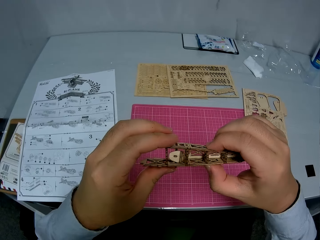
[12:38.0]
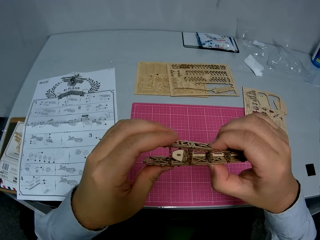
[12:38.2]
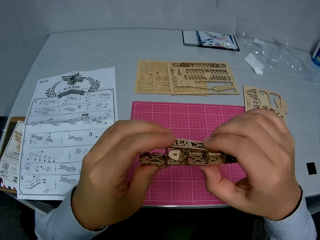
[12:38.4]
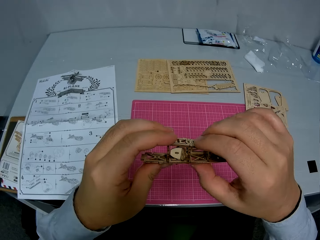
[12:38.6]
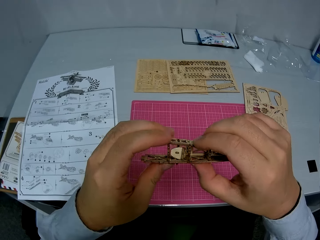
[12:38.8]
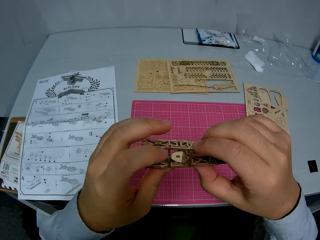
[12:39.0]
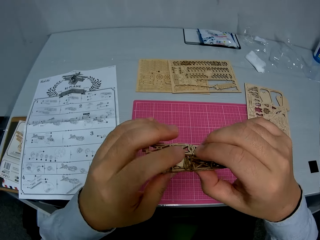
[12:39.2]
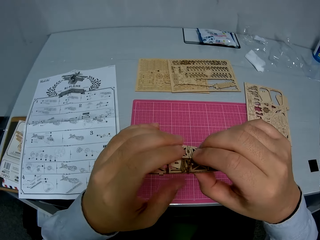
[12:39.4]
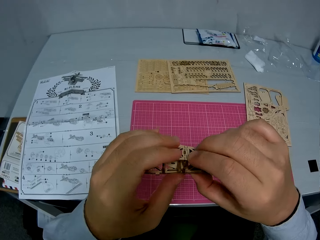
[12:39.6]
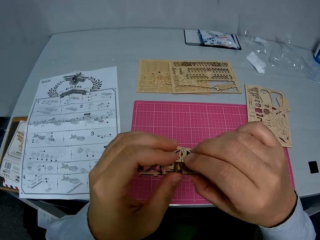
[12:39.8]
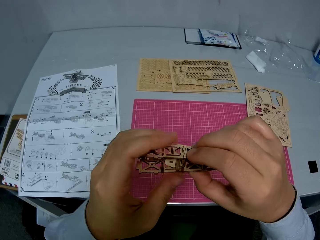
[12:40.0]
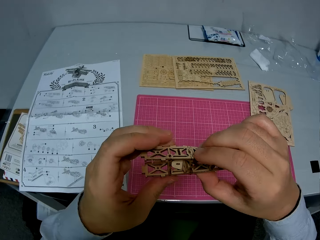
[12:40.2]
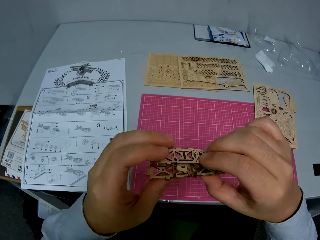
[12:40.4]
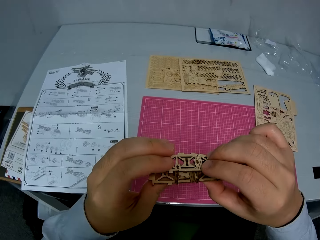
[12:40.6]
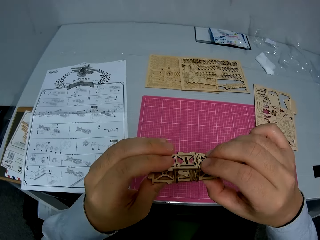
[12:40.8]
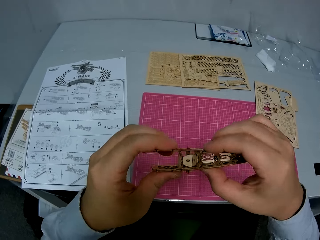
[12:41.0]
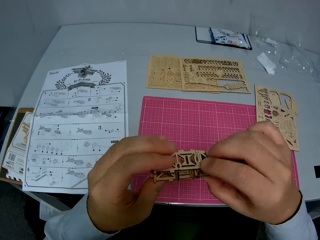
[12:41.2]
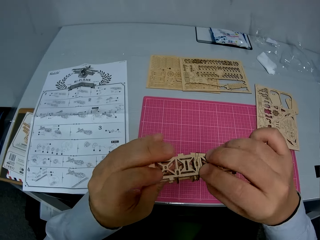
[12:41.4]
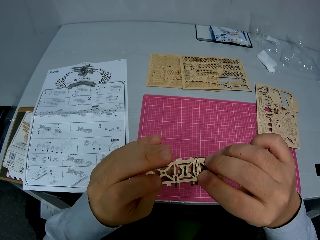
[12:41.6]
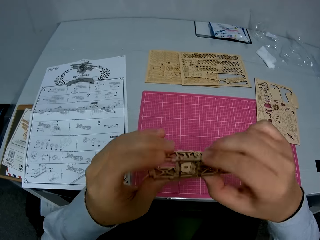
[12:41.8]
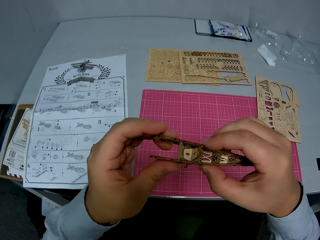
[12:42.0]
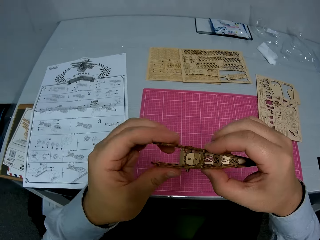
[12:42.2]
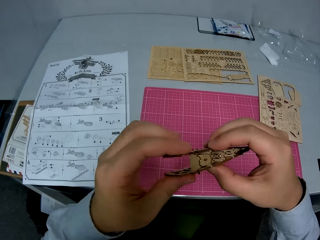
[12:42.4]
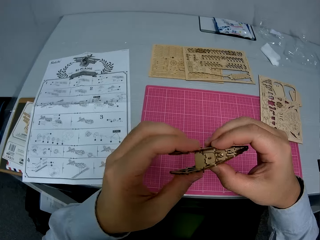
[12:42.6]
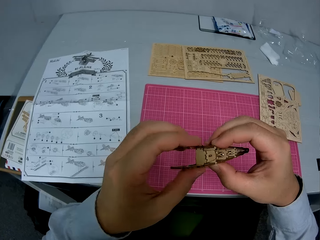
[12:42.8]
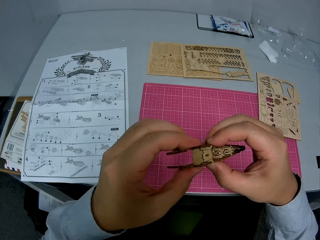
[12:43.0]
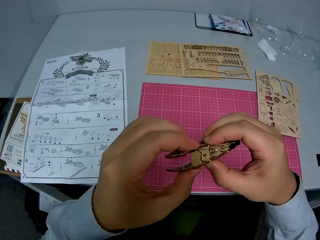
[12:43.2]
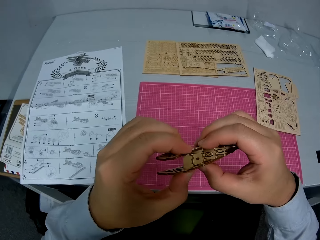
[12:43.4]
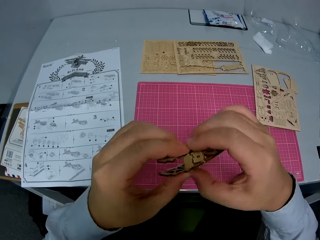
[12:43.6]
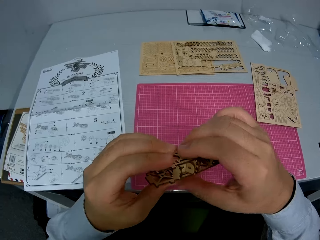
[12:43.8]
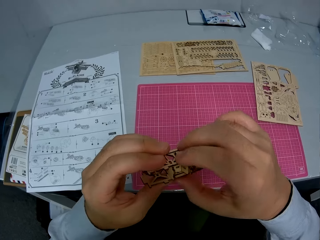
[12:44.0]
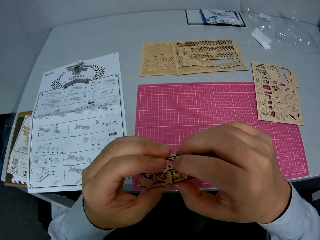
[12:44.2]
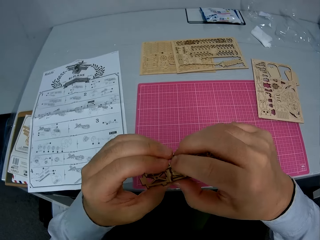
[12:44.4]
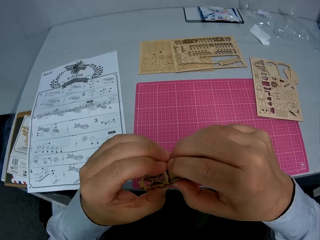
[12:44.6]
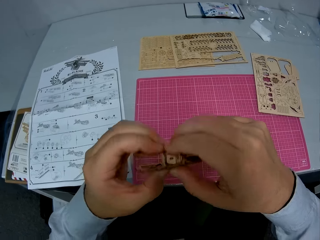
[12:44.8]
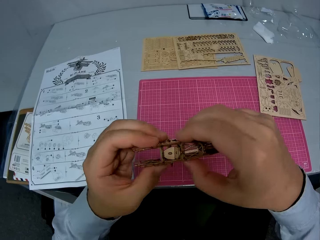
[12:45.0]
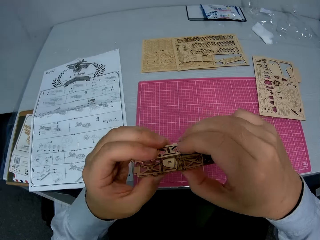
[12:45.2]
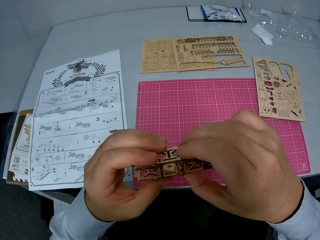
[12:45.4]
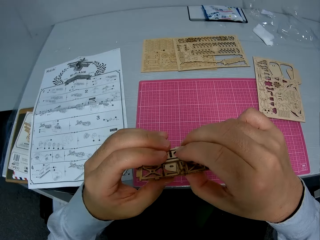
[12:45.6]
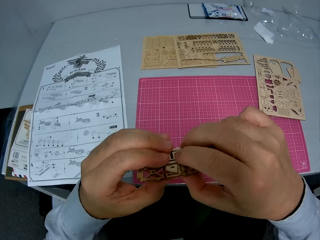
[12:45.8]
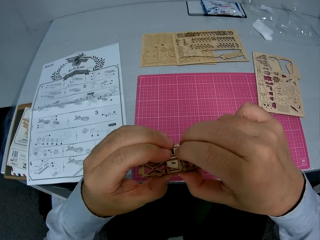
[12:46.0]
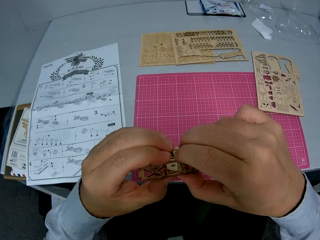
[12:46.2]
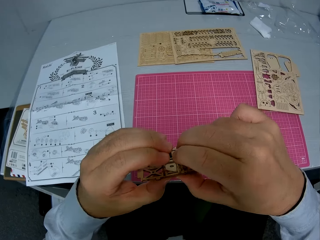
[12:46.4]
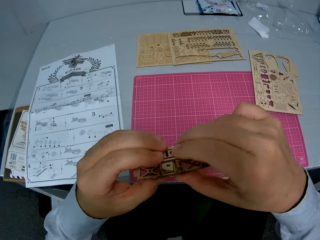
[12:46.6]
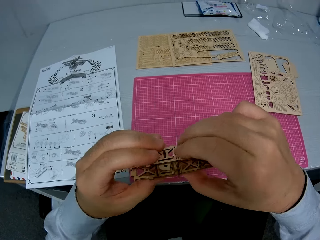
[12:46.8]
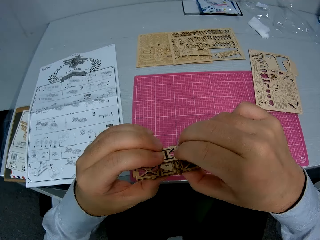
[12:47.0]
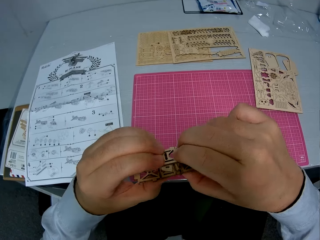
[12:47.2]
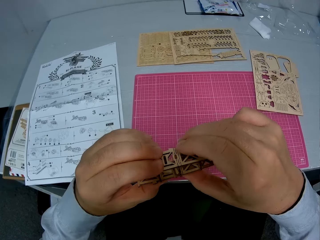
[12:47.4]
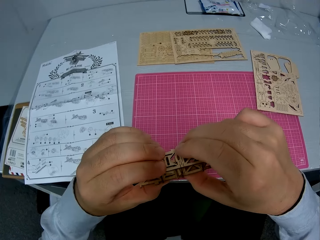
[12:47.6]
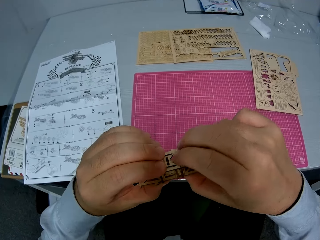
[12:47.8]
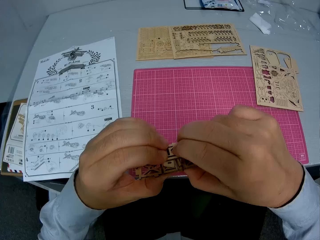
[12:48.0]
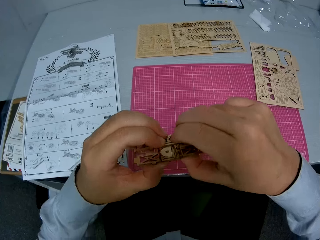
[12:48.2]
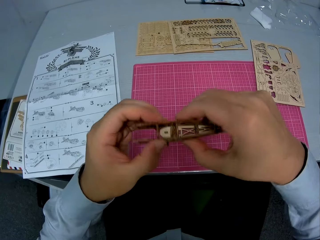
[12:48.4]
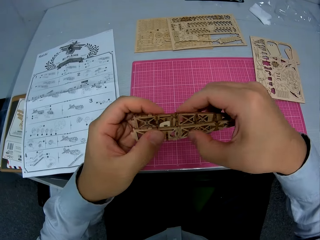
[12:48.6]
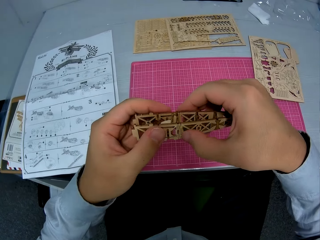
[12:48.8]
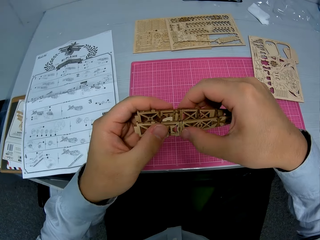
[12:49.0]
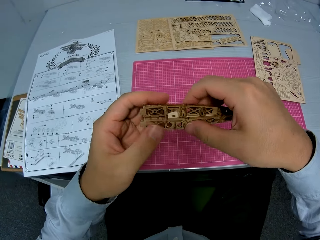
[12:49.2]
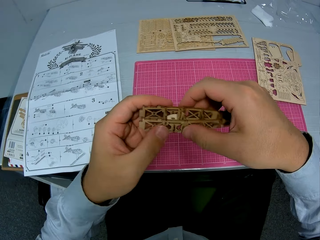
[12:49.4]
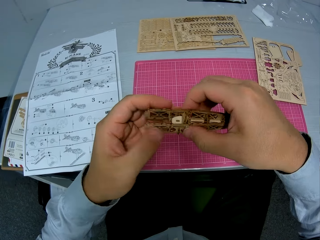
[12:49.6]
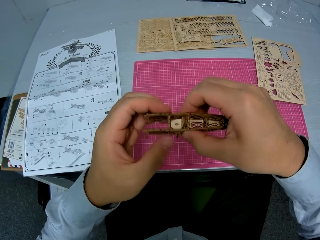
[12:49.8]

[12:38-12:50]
The camera wearer turns the wooden craft shapes. They fix the wooden craft shapes.

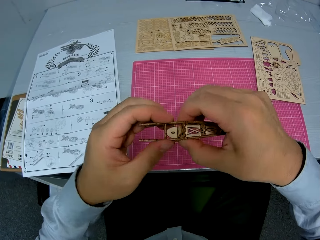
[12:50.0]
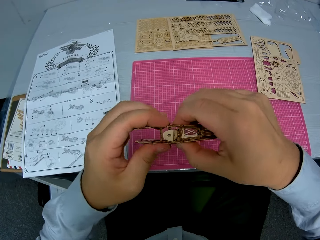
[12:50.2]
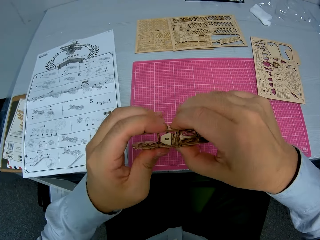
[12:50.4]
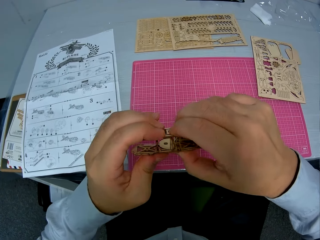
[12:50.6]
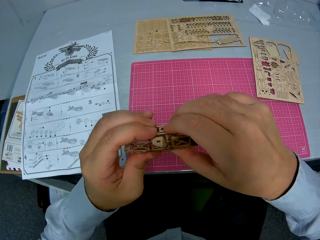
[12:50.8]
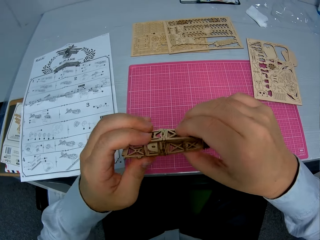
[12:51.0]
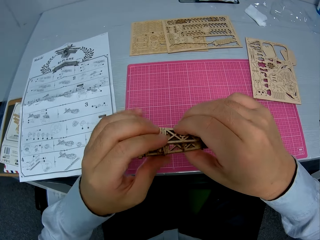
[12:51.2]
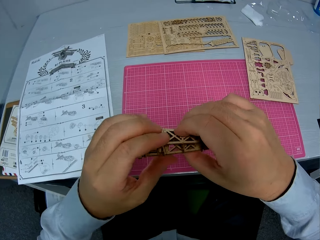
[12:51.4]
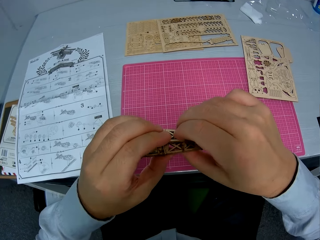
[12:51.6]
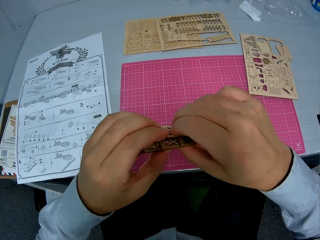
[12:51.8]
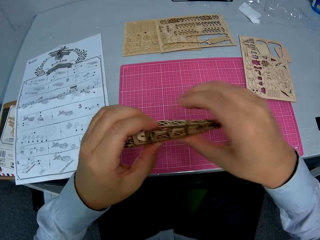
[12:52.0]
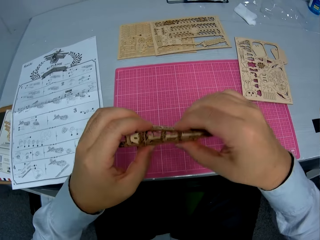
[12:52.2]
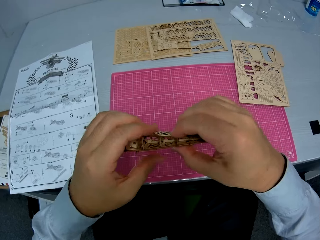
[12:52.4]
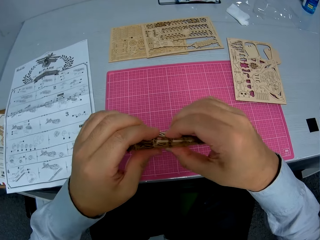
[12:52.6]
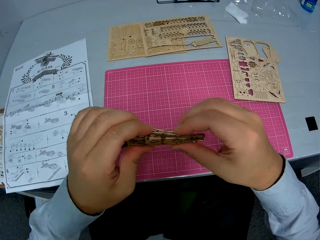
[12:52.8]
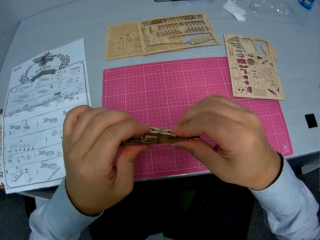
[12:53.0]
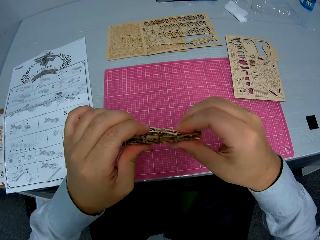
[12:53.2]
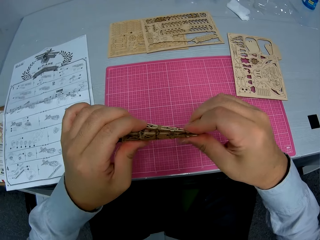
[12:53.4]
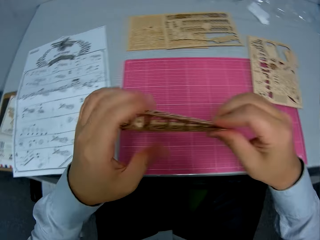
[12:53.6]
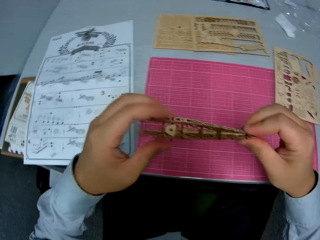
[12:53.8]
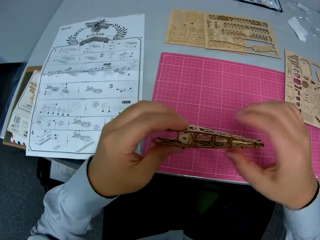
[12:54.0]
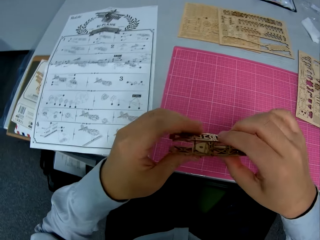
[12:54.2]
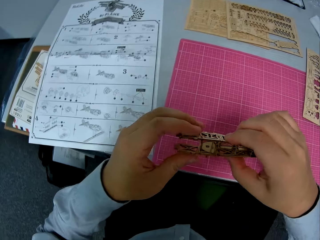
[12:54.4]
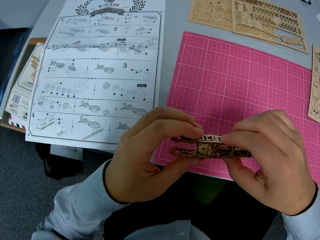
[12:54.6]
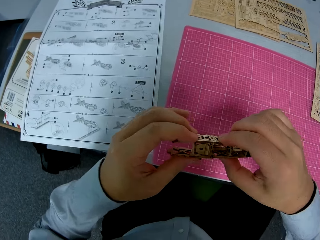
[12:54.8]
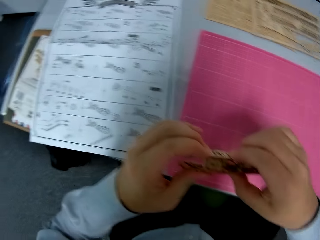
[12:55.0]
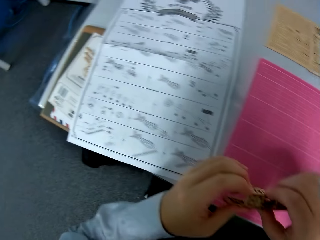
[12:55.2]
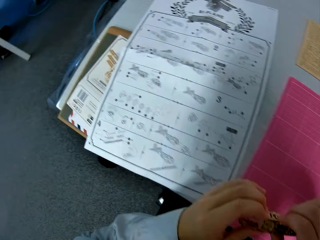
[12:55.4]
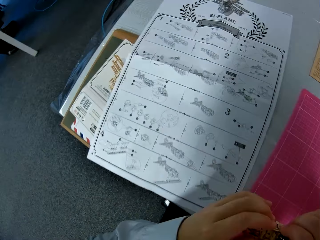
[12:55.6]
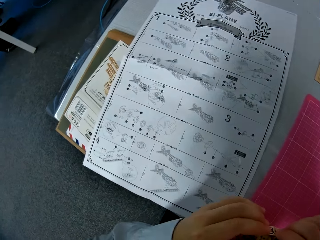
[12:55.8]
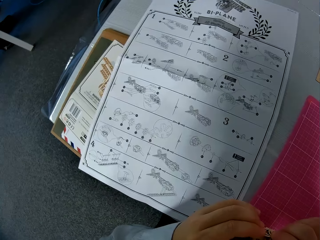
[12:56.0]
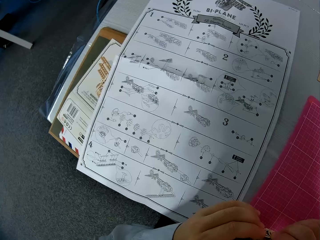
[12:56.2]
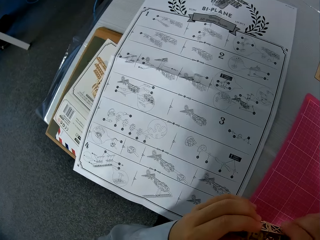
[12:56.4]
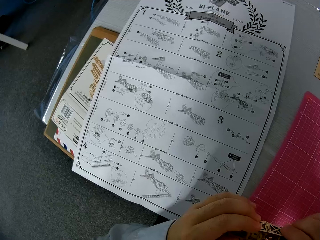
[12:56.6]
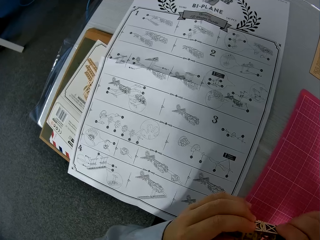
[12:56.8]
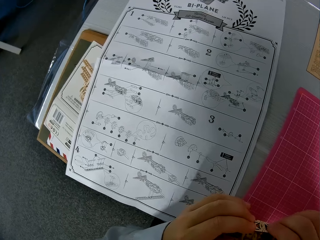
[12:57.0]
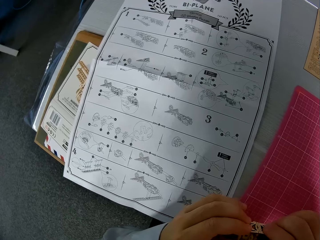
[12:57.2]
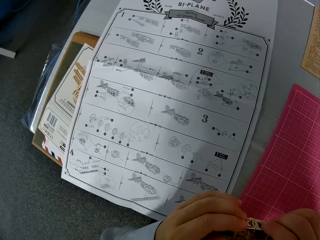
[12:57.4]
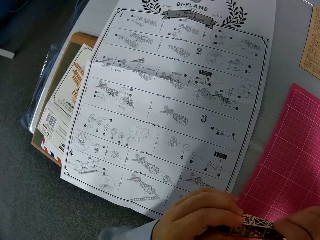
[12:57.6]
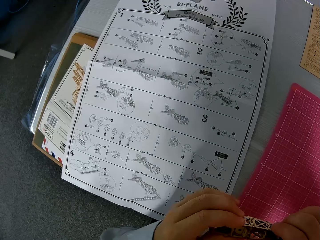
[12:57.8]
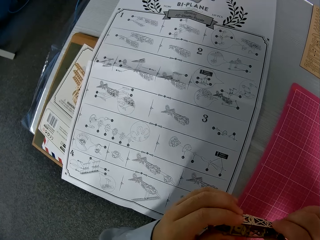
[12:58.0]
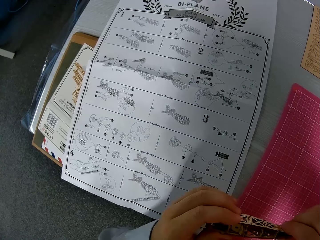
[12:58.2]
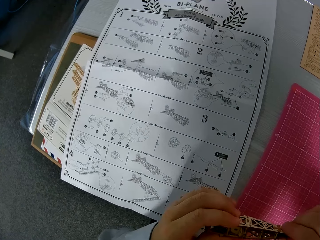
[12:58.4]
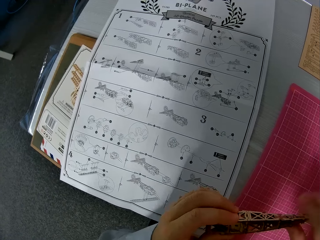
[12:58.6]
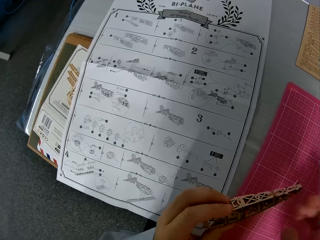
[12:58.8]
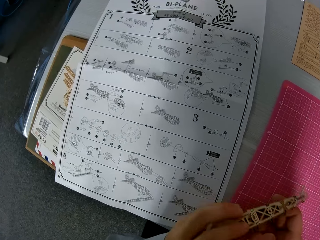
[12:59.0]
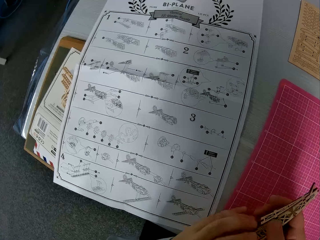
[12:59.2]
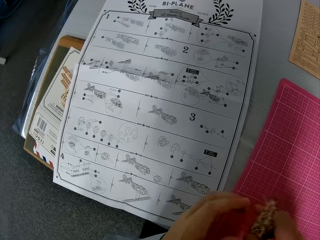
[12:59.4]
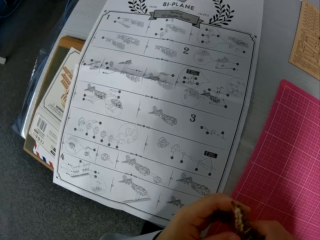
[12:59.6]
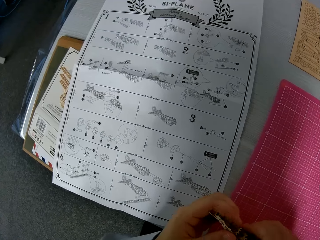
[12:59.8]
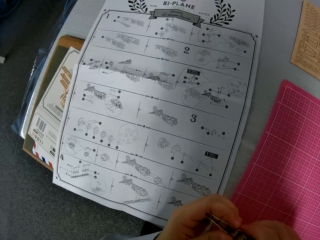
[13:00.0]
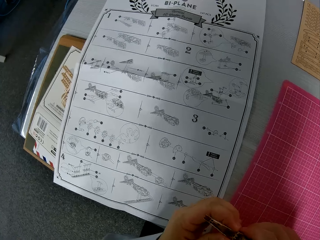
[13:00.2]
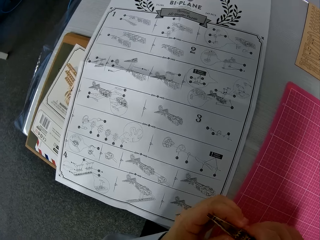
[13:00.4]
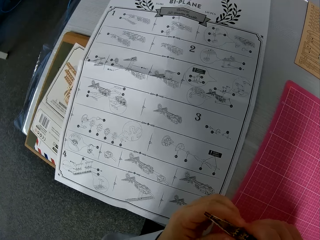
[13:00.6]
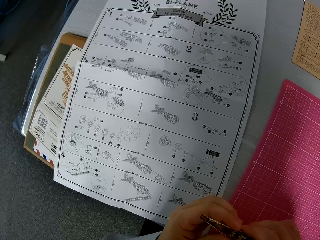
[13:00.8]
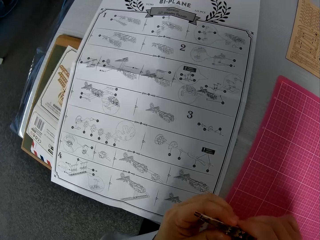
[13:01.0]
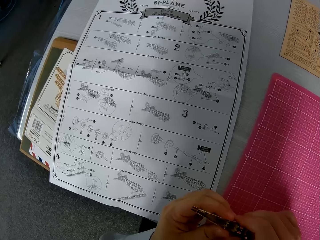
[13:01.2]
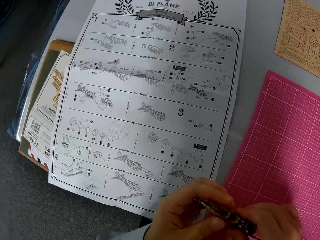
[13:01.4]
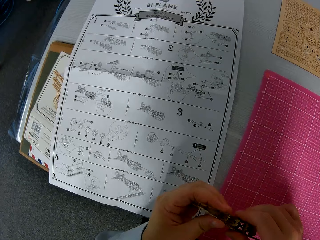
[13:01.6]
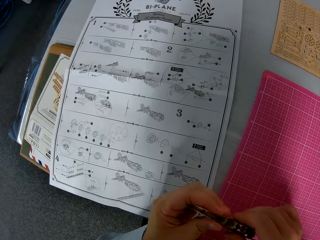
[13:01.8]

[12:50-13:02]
The camera wearer turns the wooden craft shapes.
